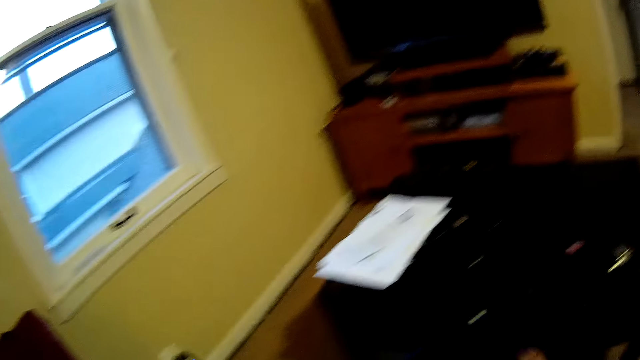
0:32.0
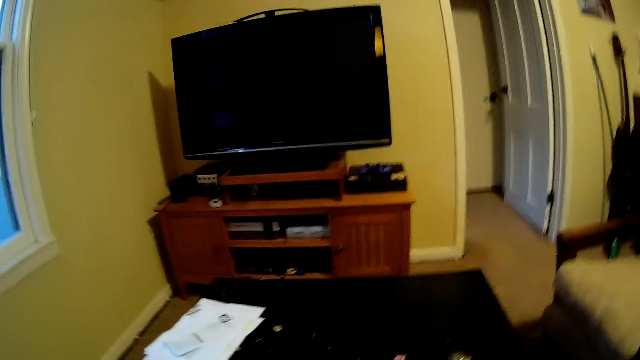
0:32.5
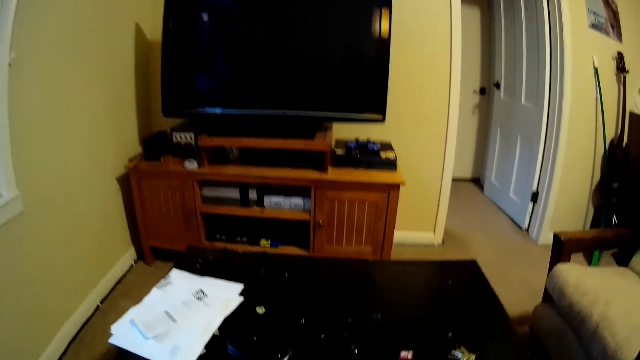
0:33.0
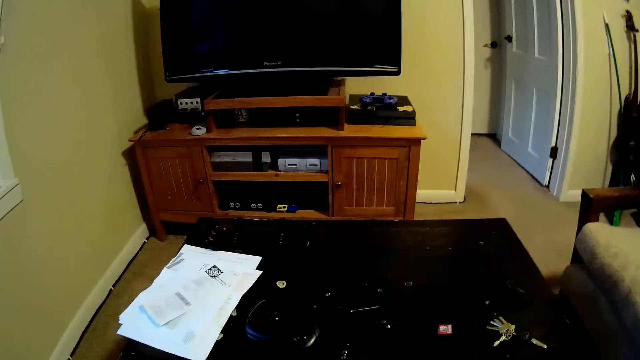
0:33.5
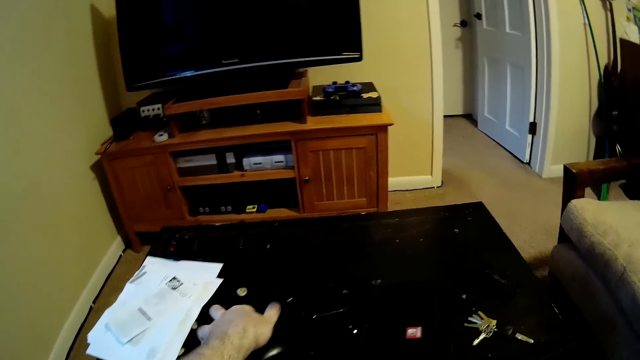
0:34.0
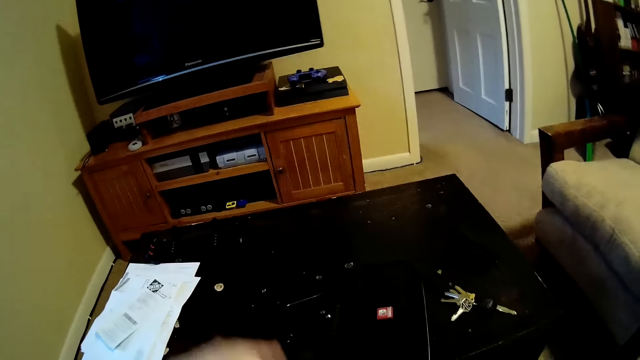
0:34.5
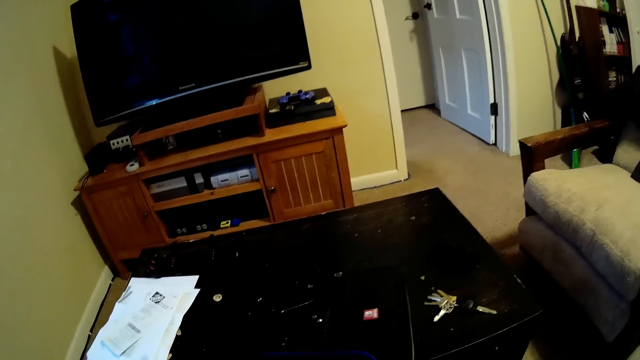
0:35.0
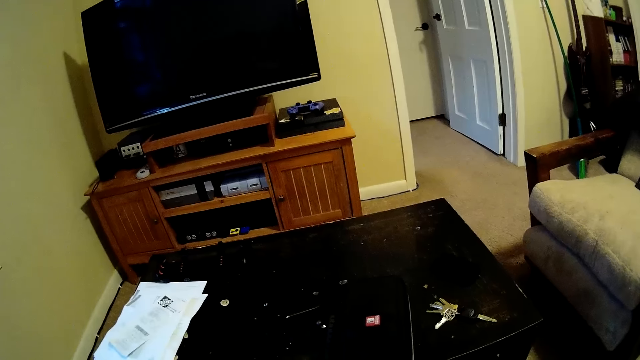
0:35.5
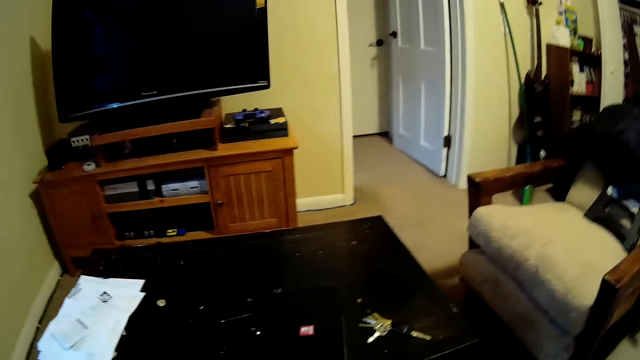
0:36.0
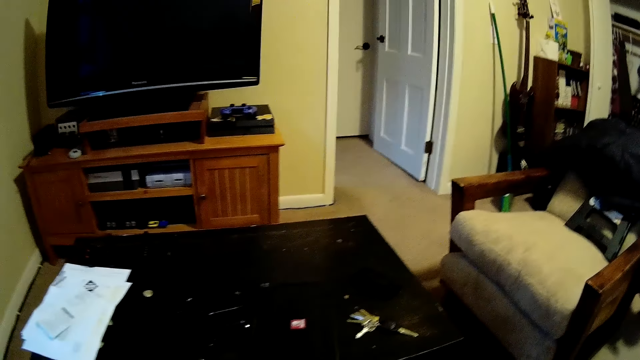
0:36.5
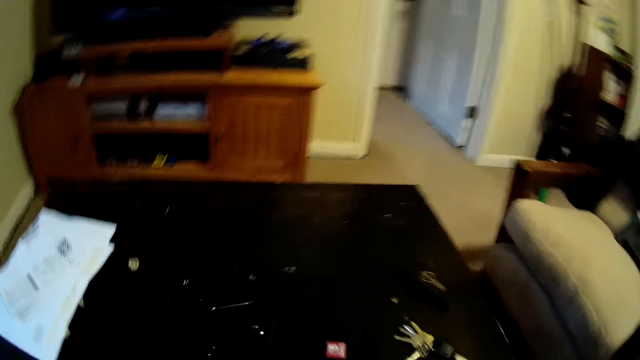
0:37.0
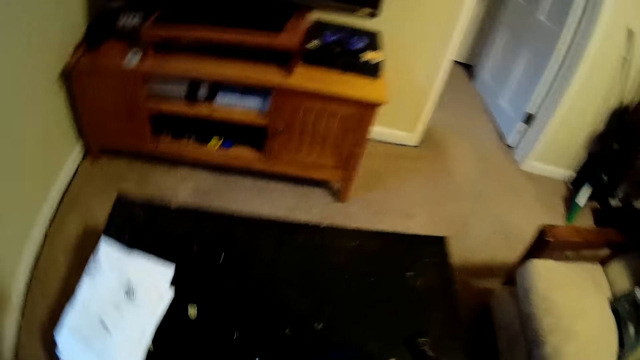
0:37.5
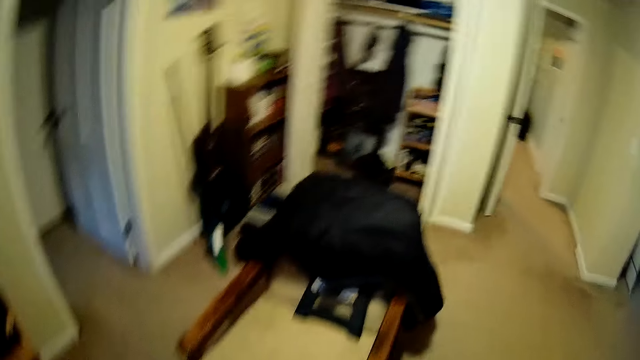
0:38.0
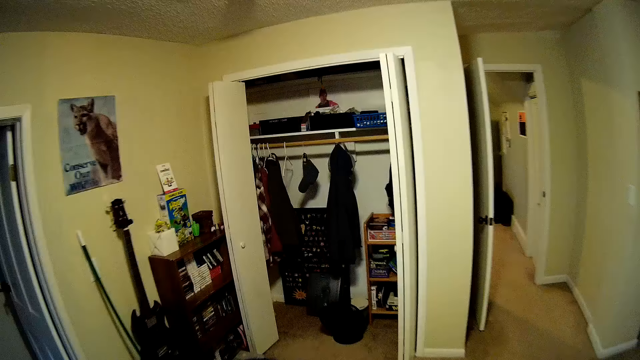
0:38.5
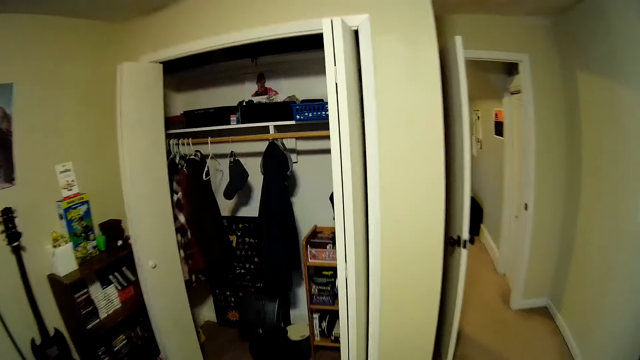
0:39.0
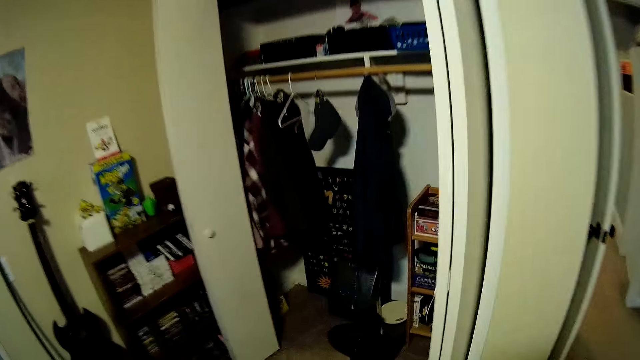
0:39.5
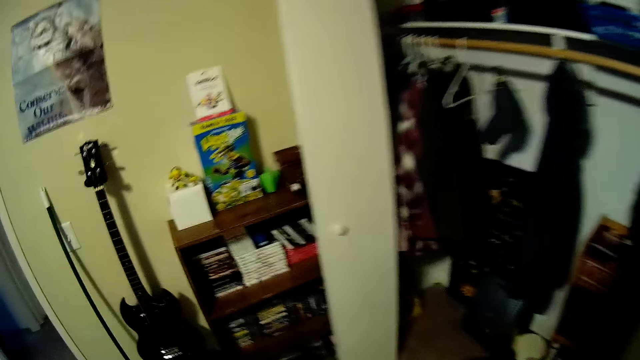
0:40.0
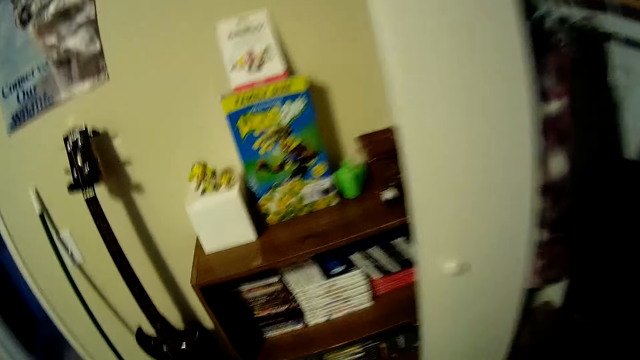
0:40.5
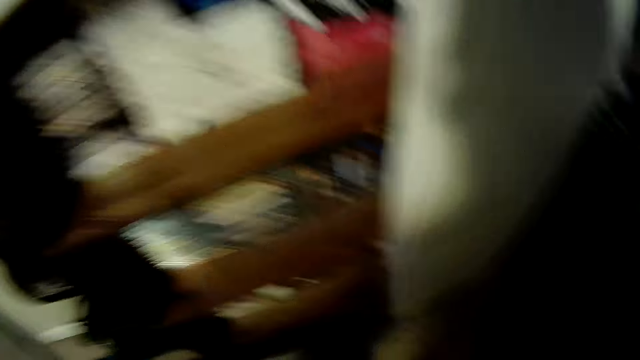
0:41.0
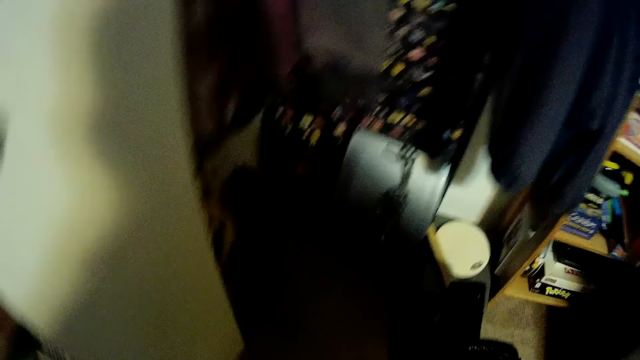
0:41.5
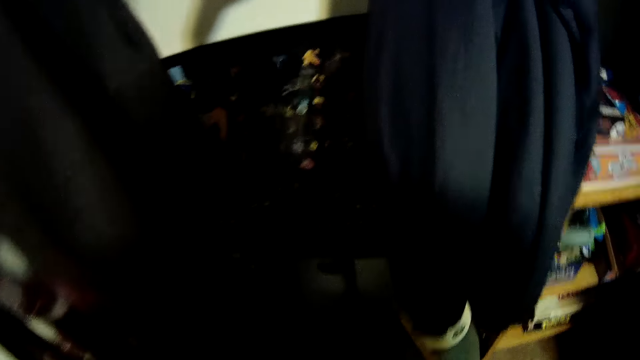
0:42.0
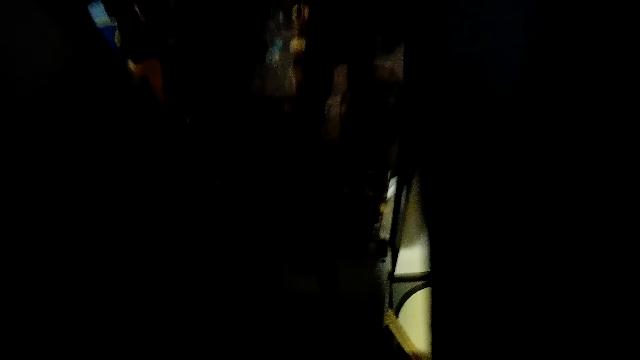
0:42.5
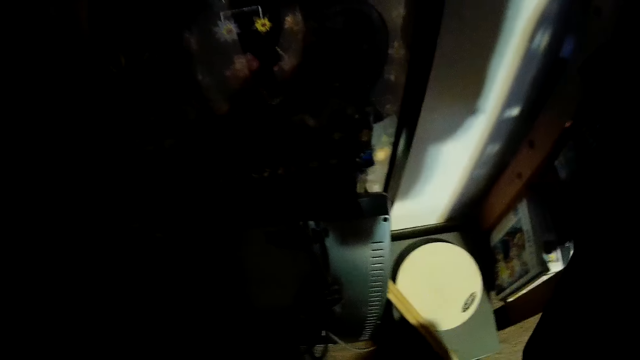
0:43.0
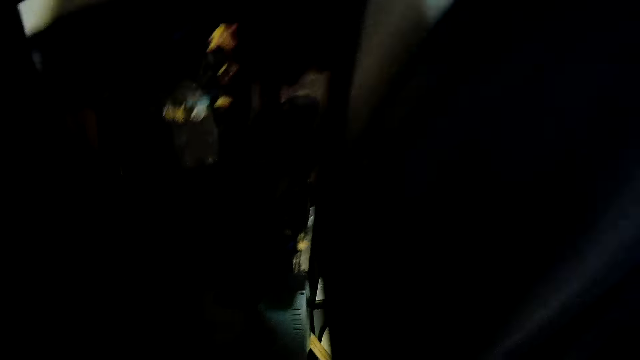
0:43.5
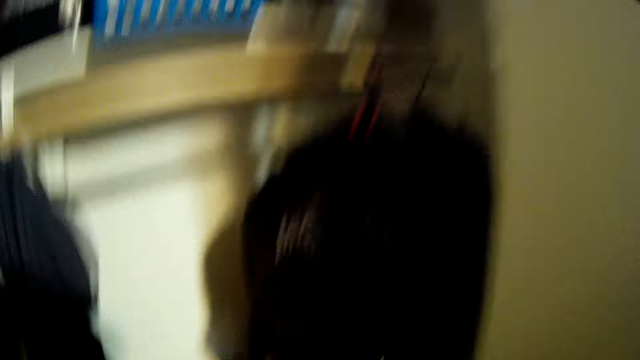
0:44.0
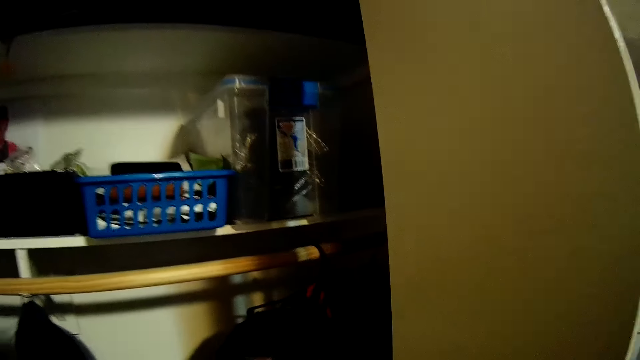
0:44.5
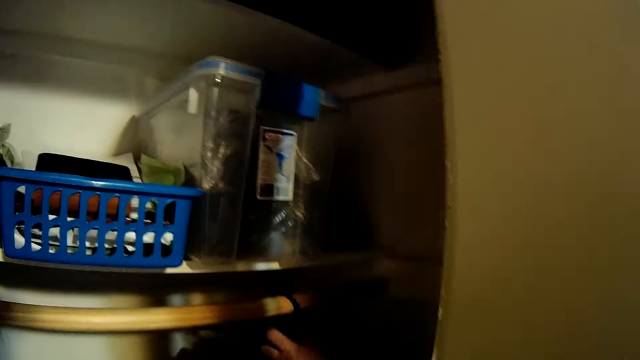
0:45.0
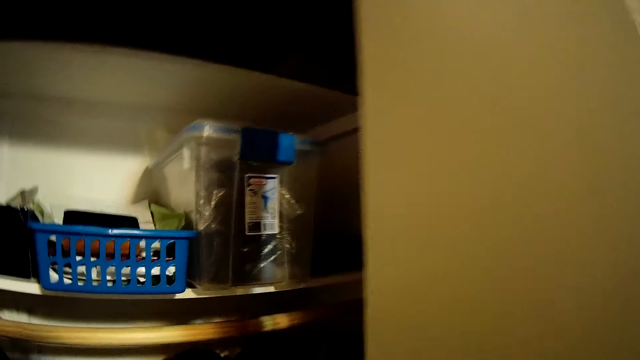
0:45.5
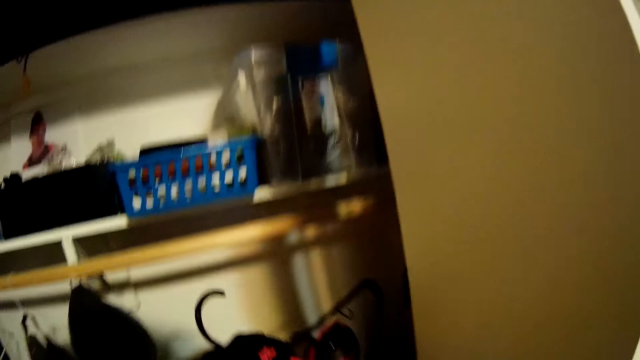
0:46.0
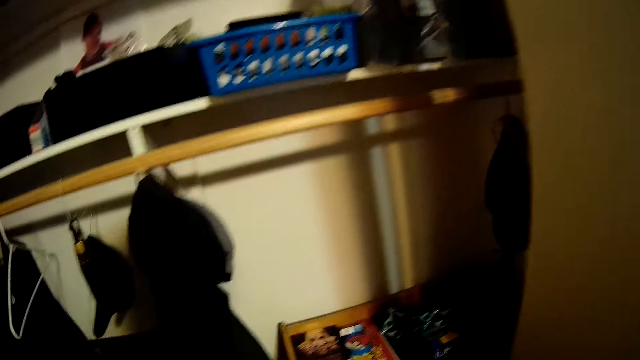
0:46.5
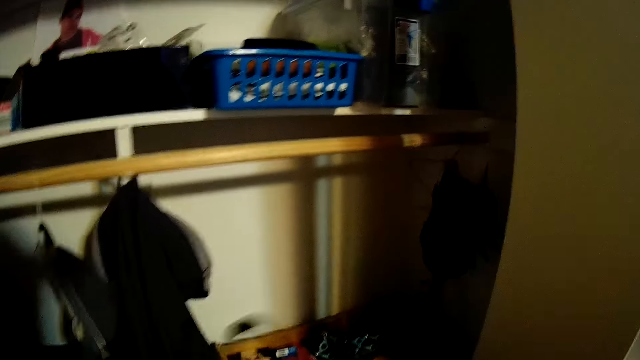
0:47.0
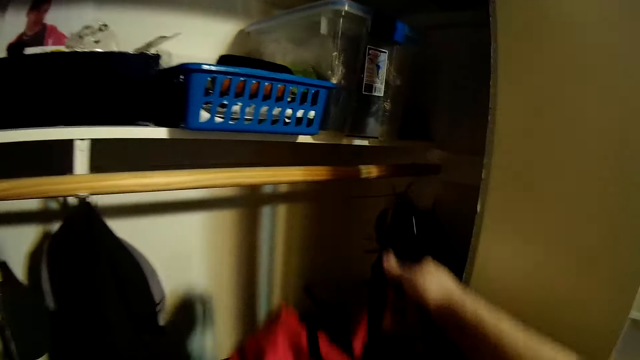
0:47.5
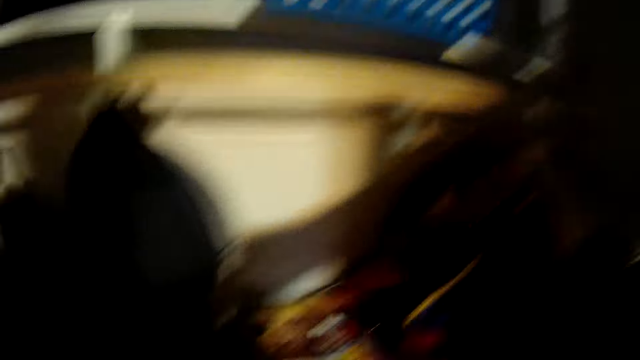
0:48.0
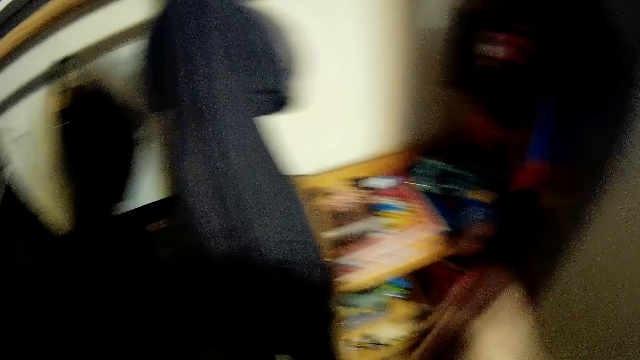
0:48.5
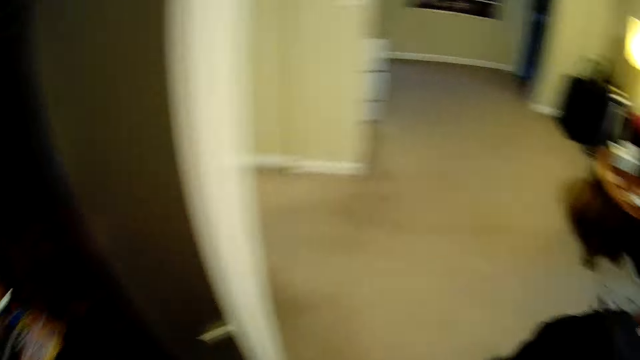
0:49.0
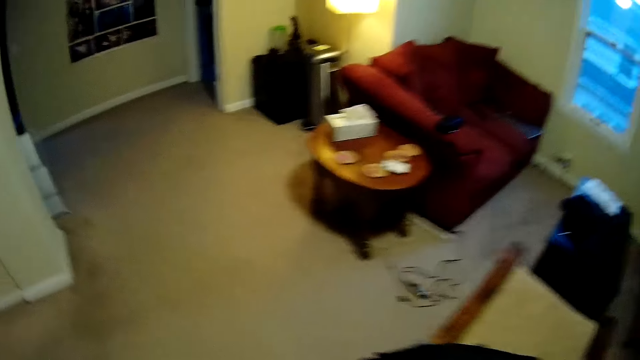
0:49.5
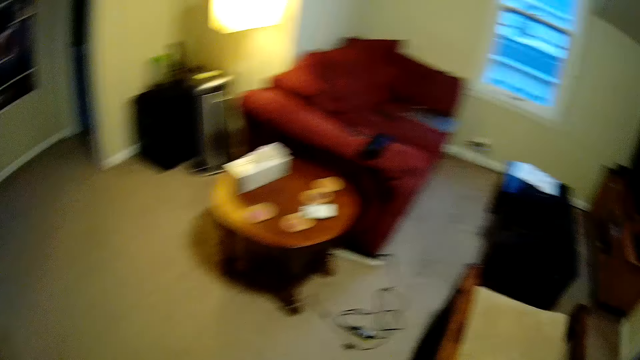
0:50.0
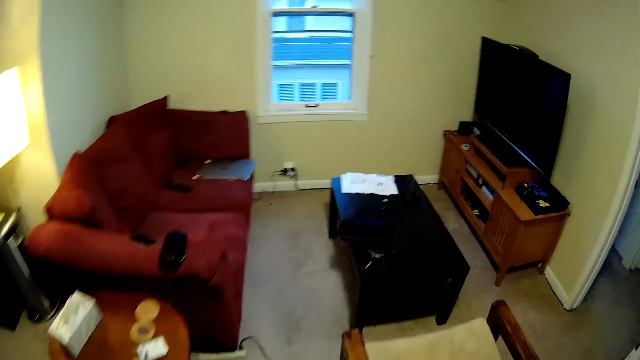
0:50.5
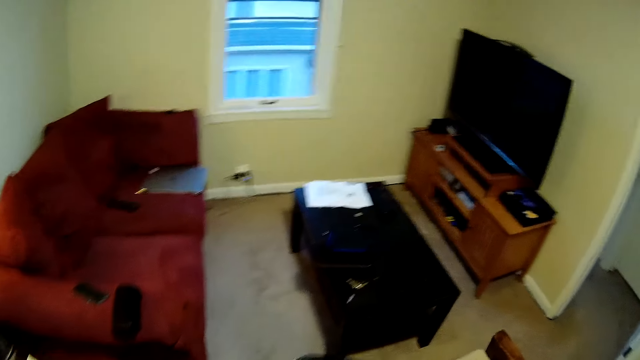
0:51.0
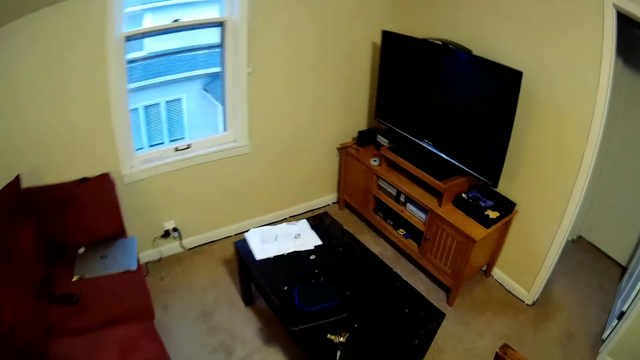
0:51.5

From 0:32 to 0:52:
The camera wearer takes another gadget on the table. They zip the case. They stand up. They walk towards a wardrobe. They search in the wardrobe. They take out a hanger with cloth. They put the hanger back in the wardrobe. They turn around.
